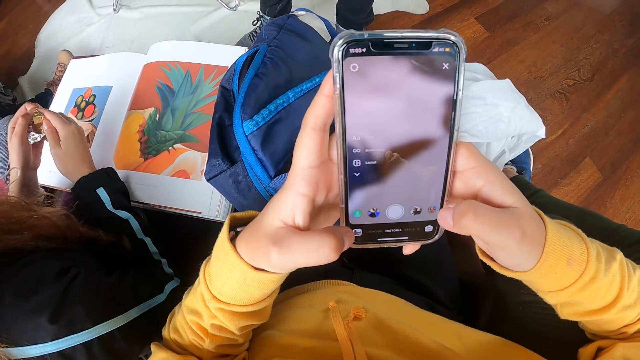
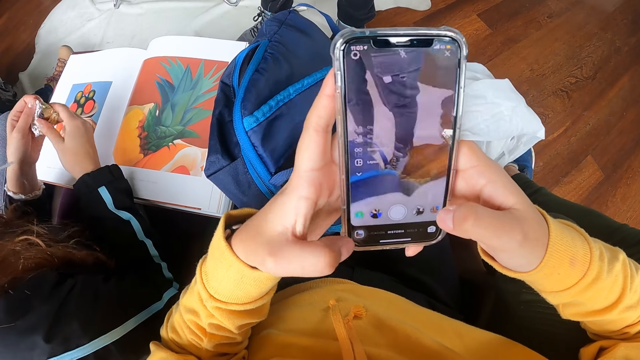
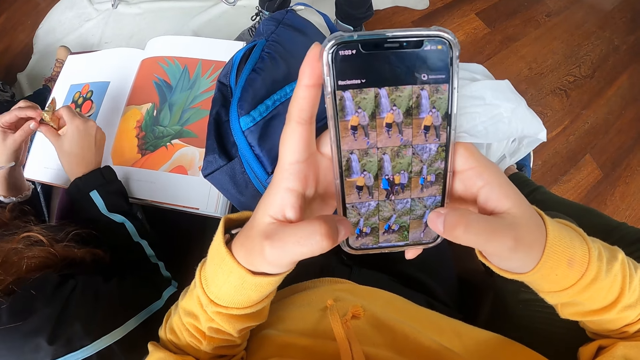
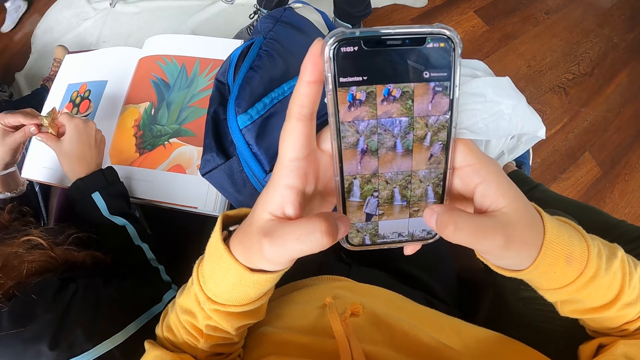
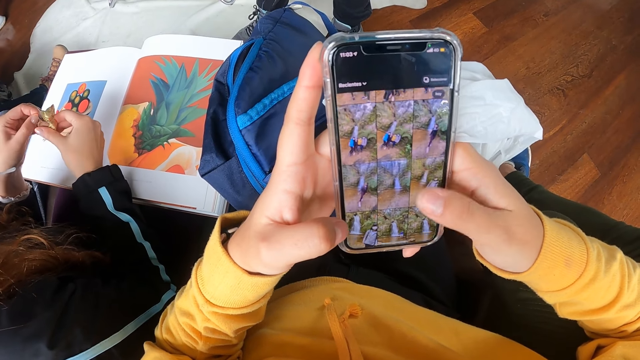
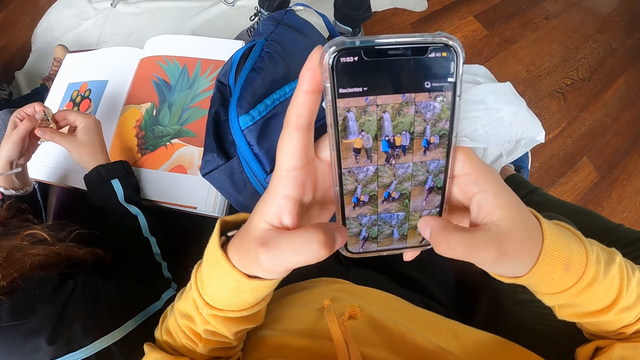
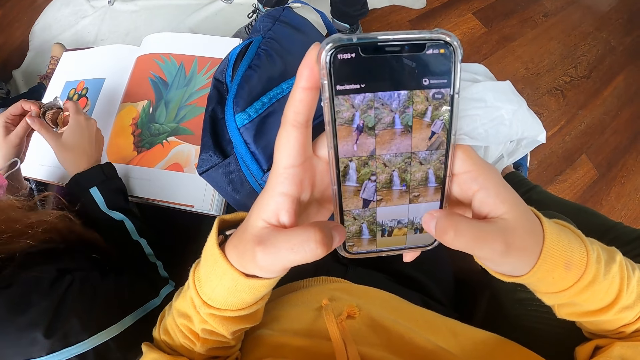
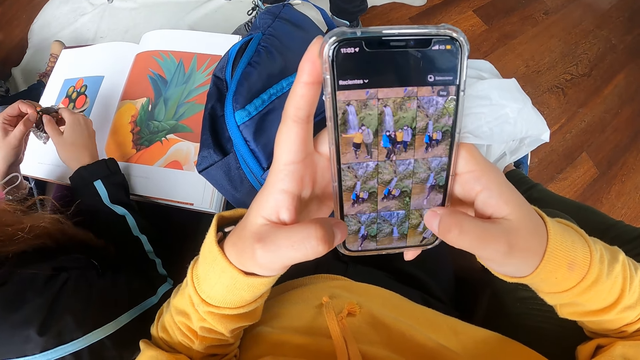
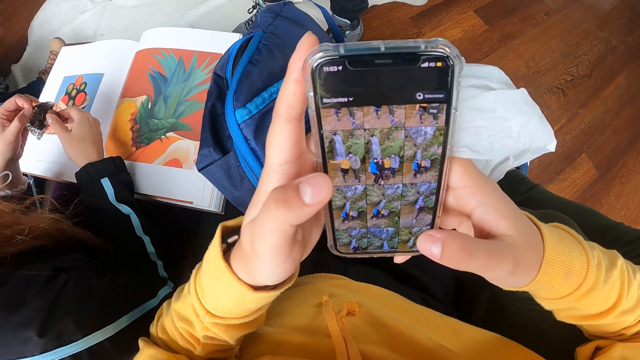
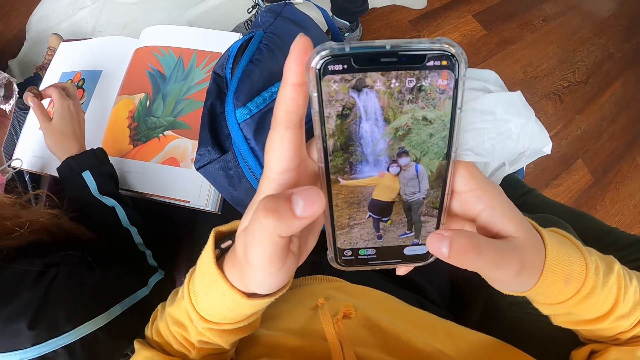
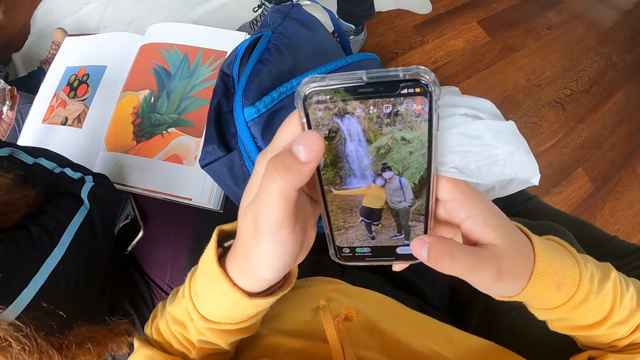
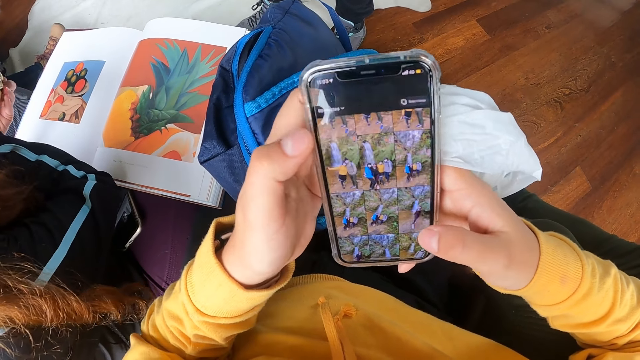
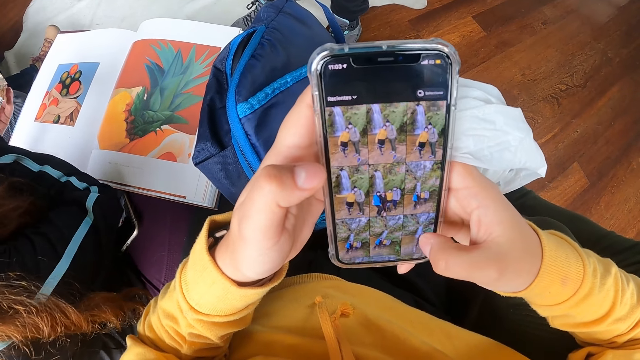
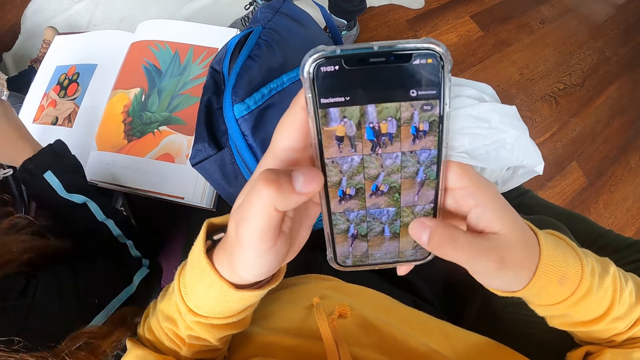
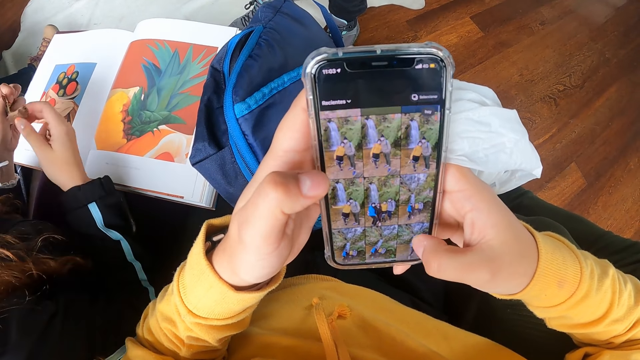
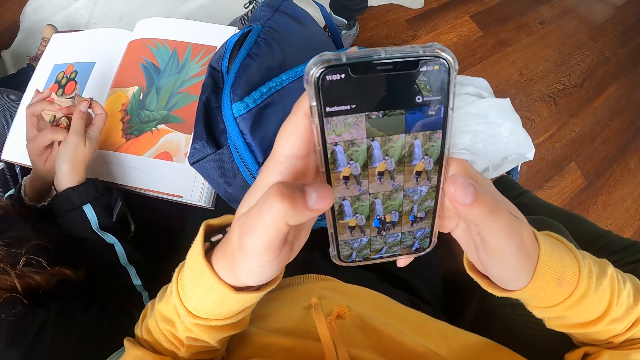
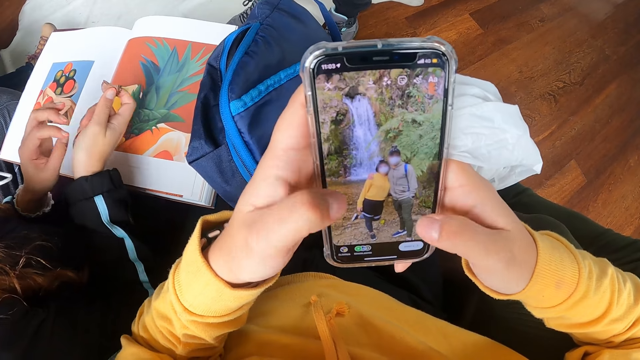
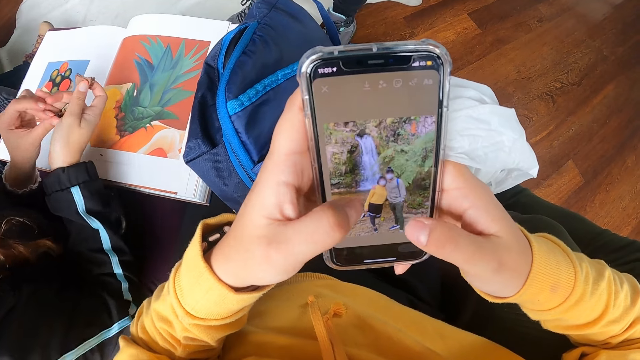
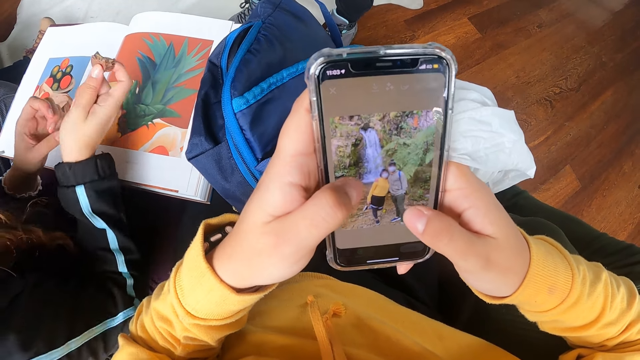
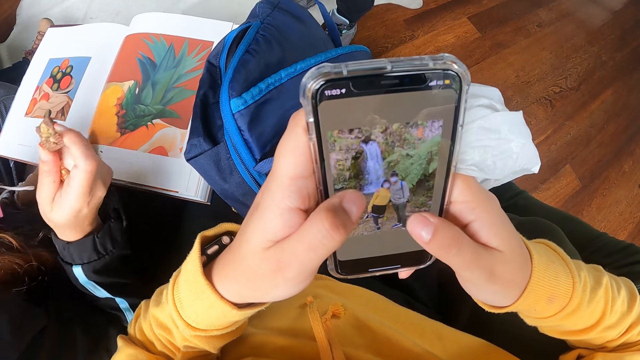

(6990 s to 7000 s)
The woman passes the nylon of the piece of chocolate from her left hand to her right hand.

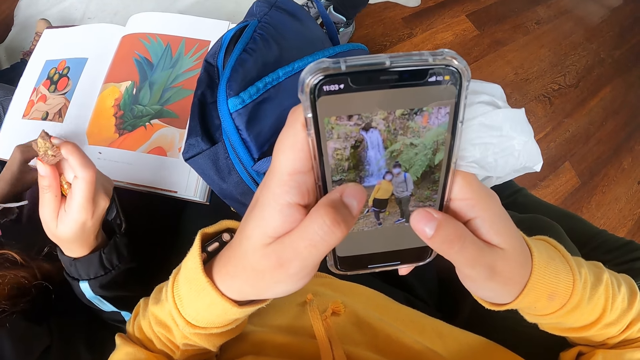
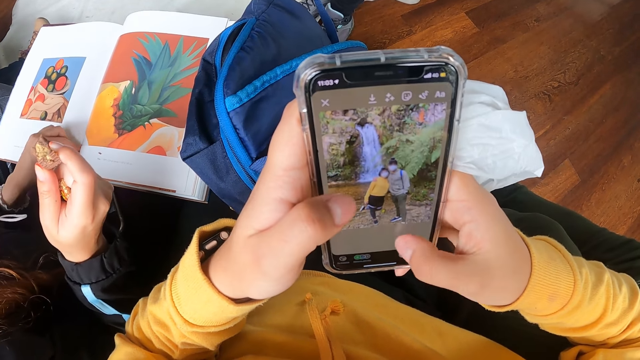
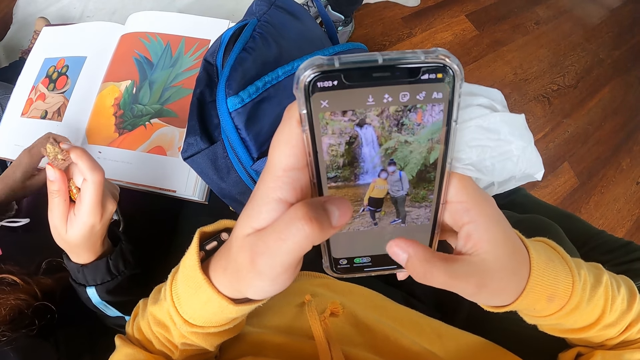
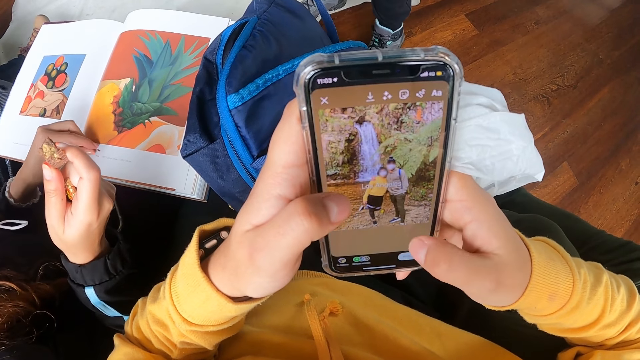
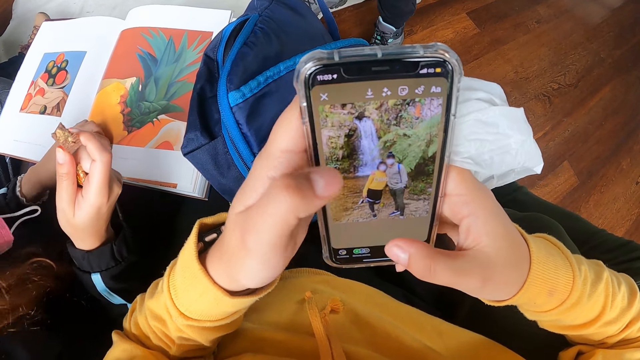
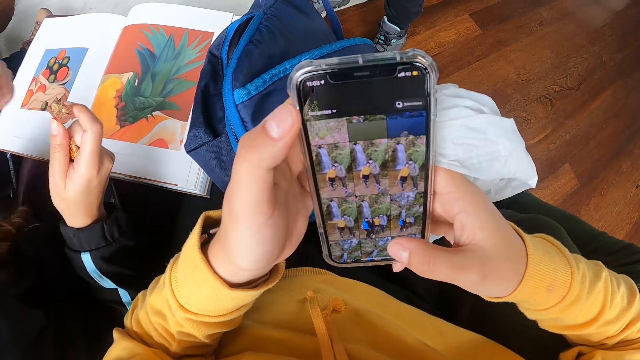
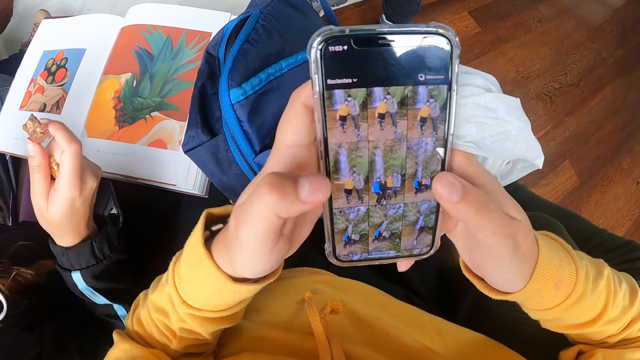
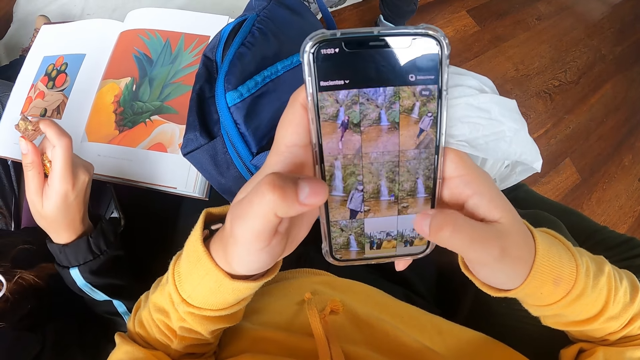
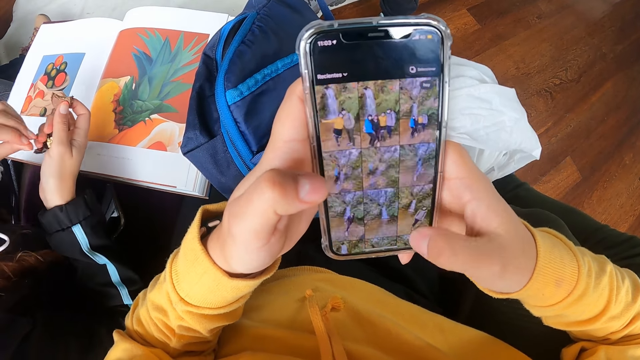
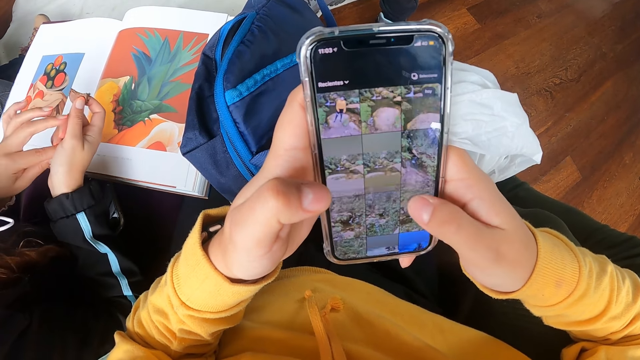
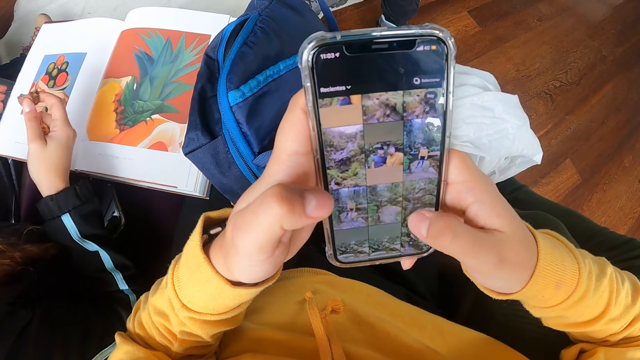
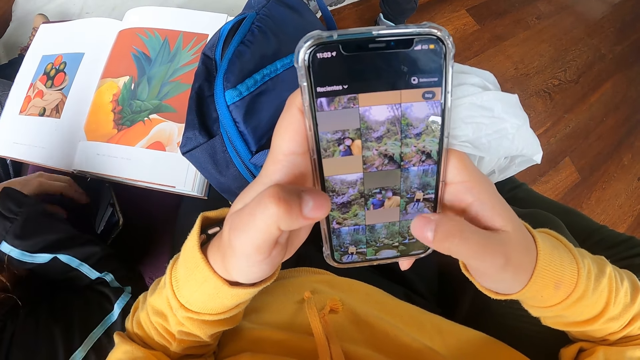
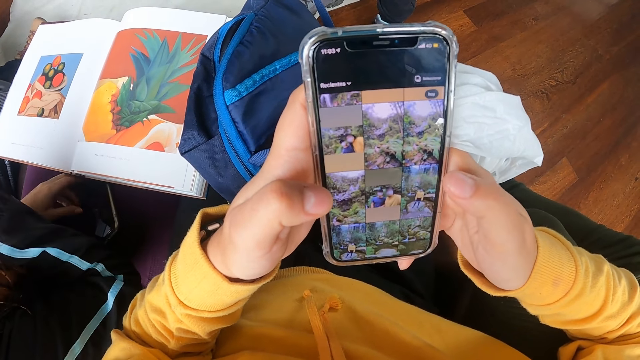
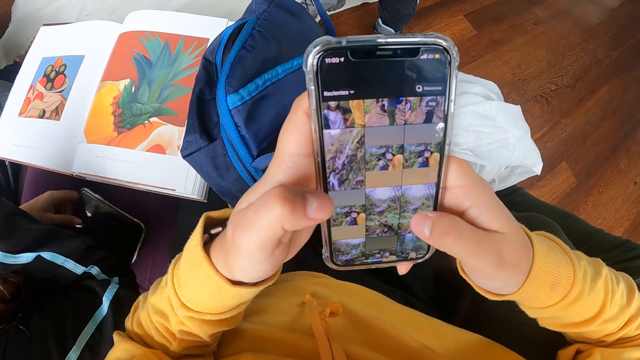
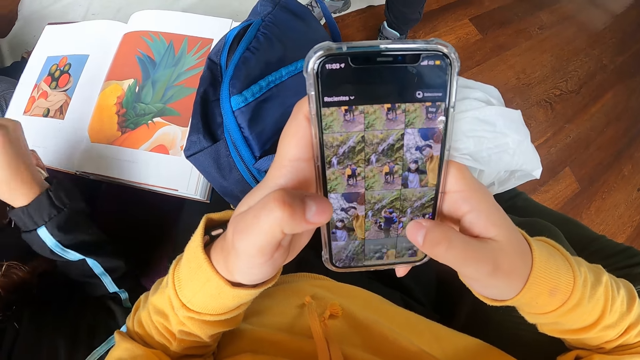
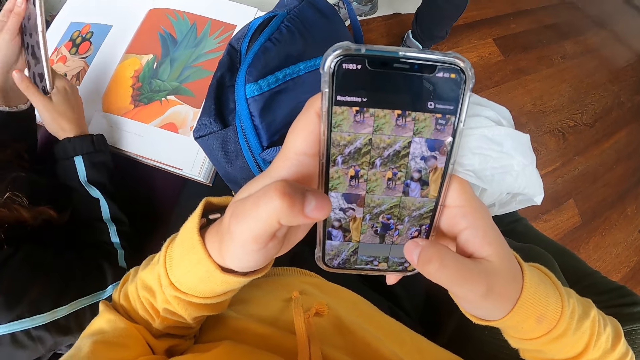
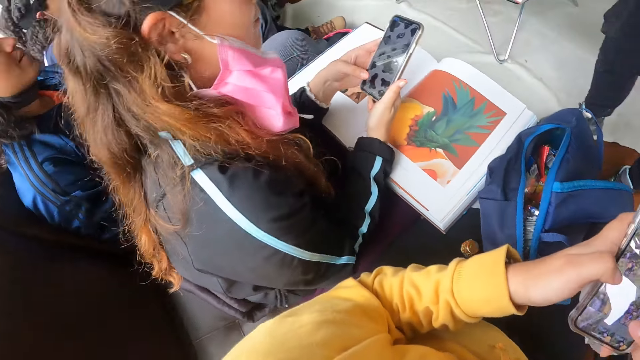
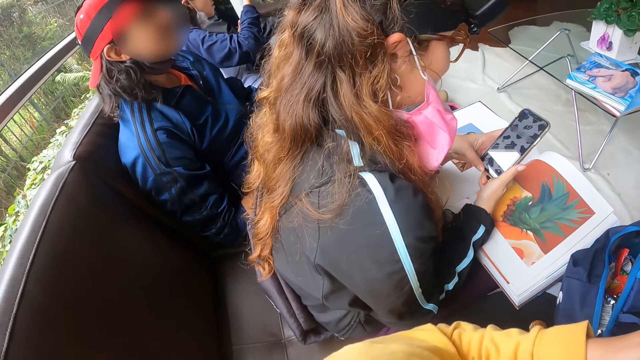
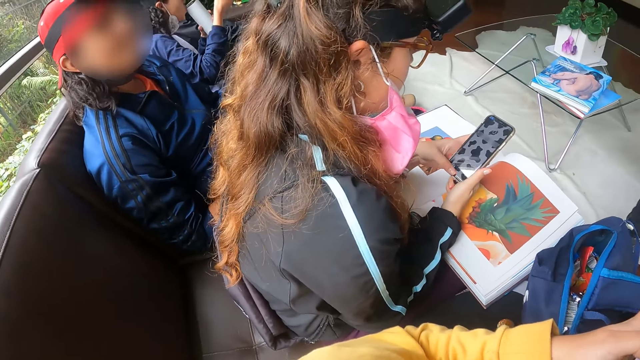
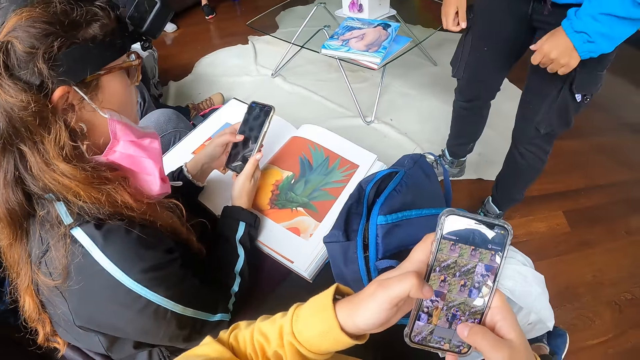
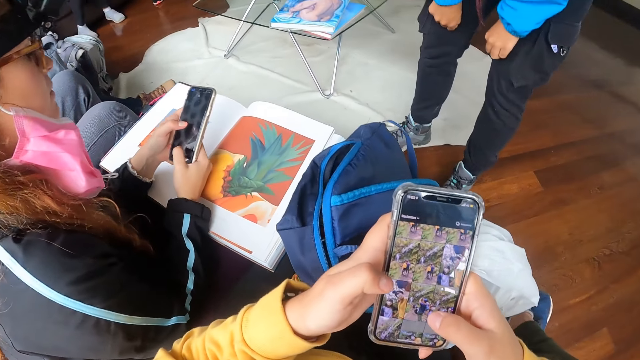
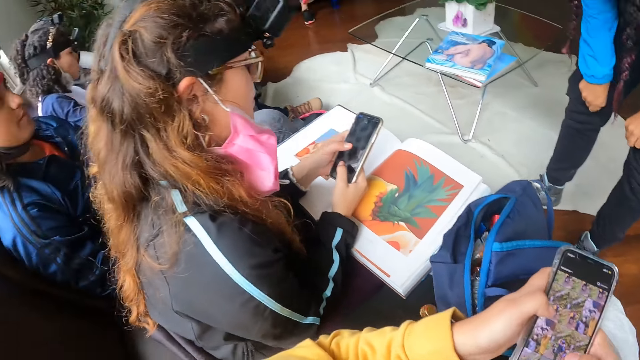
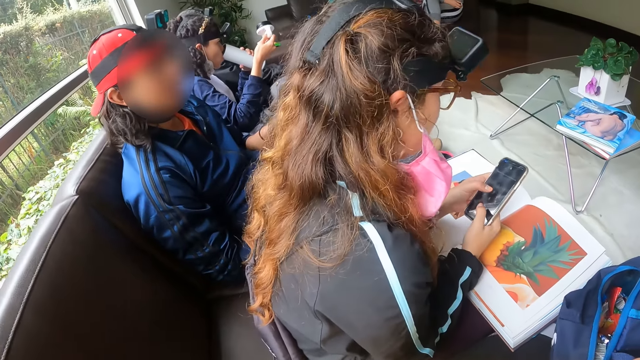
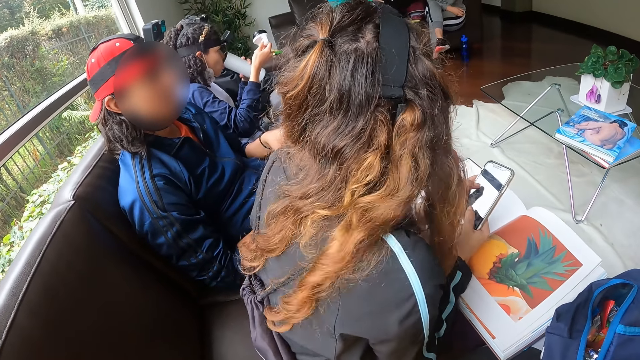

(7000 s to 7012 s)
The woman picks pieces of chocolate from the book on her thigh with her left hand. The camera wearer views the pictures on the phone. The woman picks the phone from her thigh with her left hand, holds the phone with both hands in the apartment, and operates the phone with both hands in the apartment. Another woman adjusts her trouser with both hands in the apartment.
